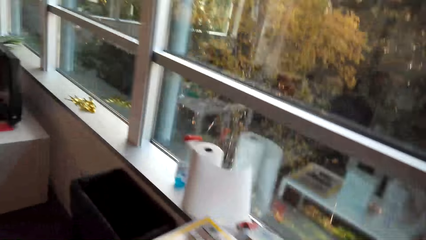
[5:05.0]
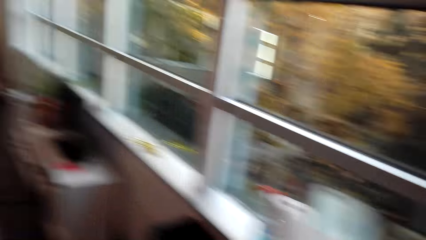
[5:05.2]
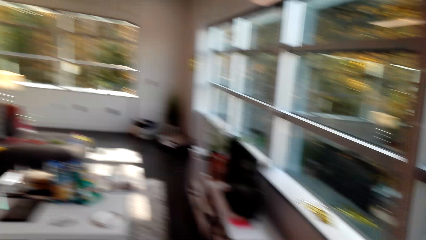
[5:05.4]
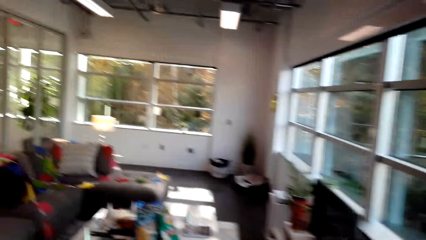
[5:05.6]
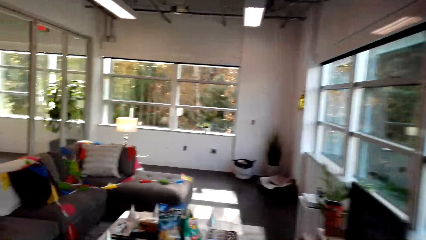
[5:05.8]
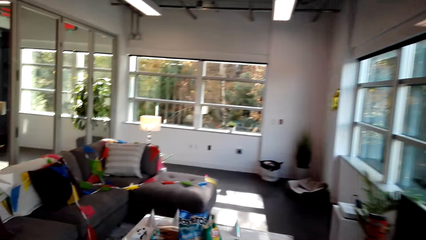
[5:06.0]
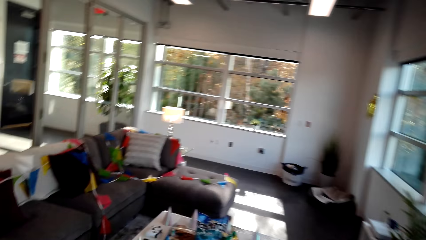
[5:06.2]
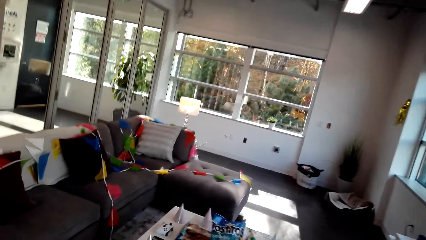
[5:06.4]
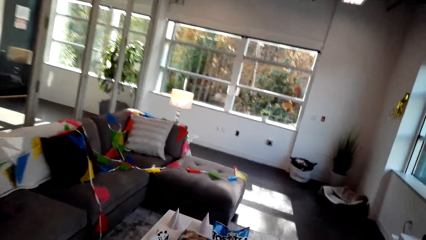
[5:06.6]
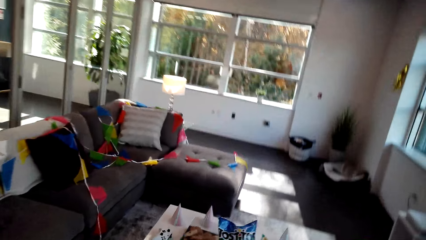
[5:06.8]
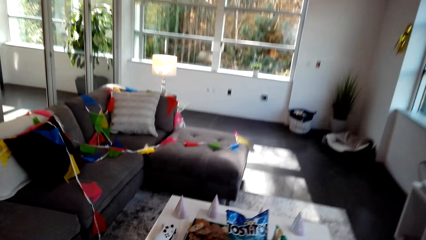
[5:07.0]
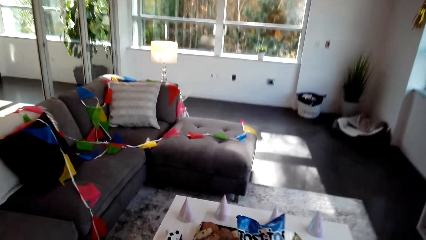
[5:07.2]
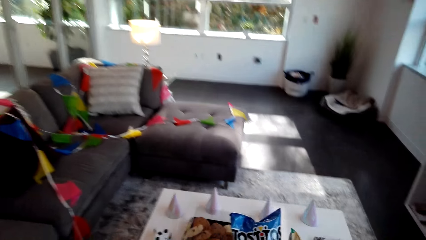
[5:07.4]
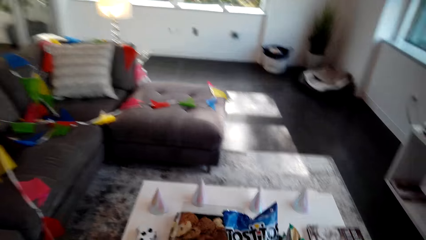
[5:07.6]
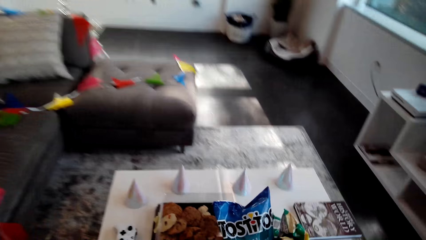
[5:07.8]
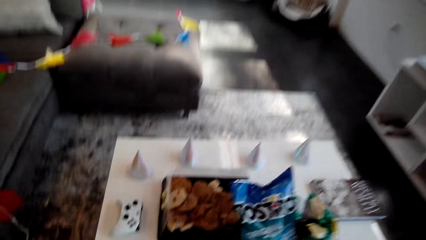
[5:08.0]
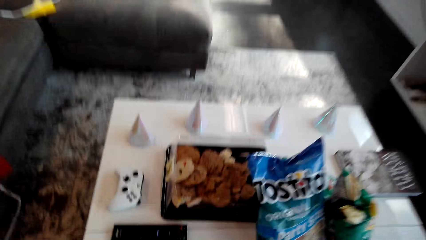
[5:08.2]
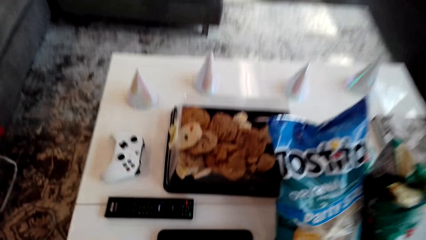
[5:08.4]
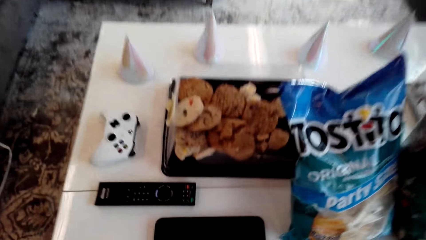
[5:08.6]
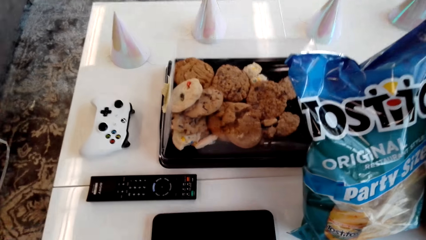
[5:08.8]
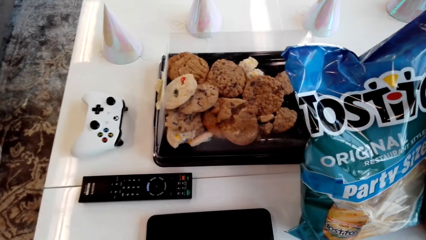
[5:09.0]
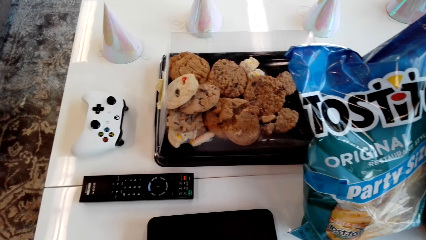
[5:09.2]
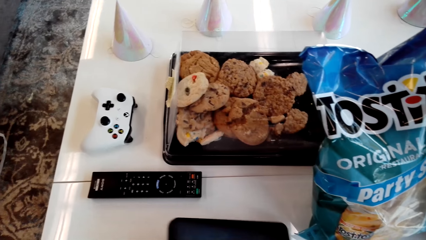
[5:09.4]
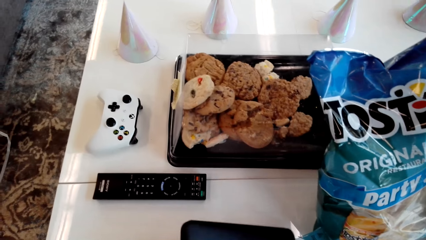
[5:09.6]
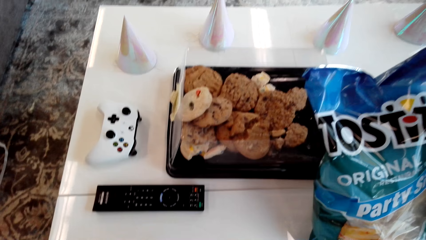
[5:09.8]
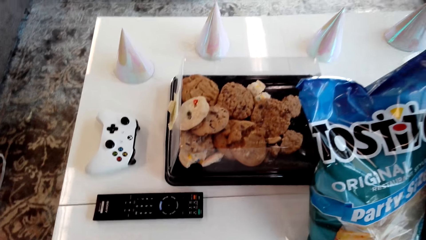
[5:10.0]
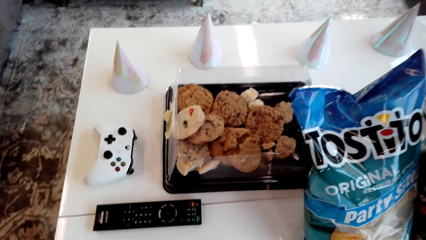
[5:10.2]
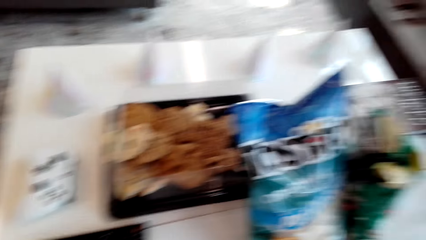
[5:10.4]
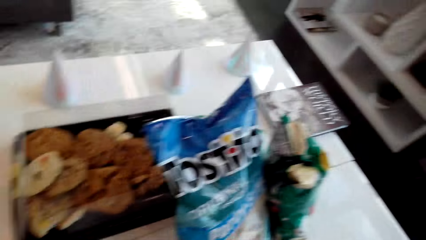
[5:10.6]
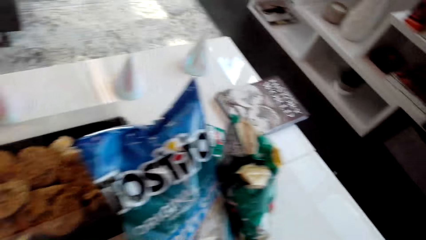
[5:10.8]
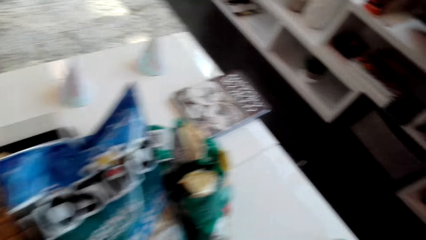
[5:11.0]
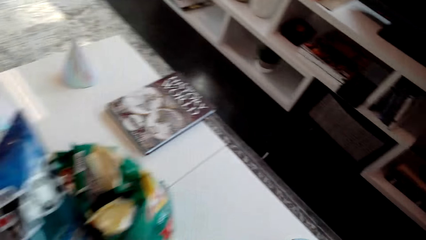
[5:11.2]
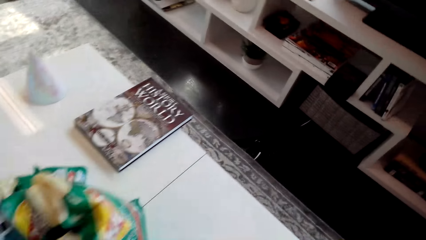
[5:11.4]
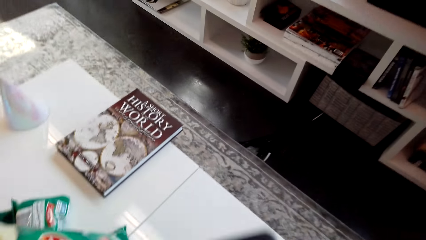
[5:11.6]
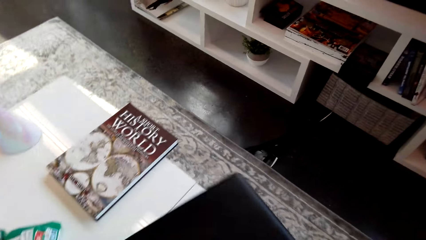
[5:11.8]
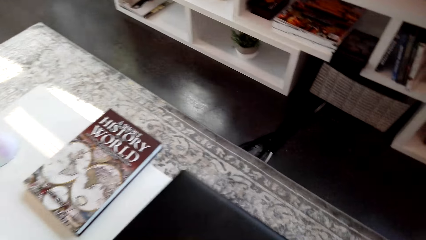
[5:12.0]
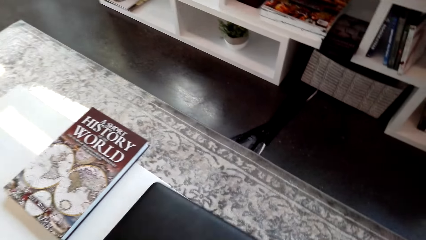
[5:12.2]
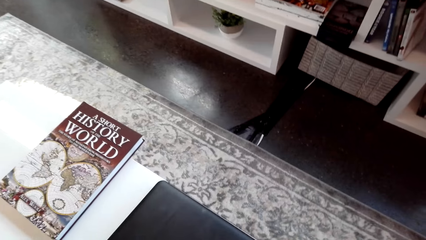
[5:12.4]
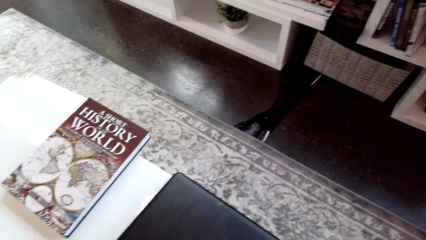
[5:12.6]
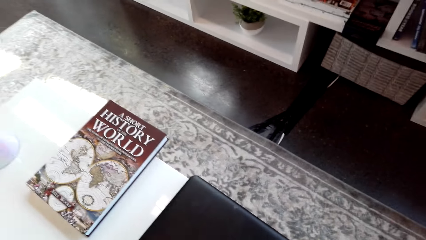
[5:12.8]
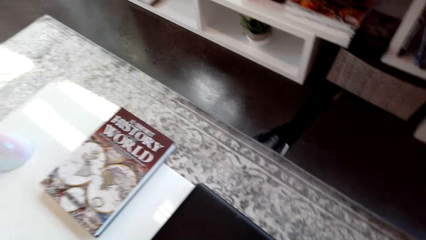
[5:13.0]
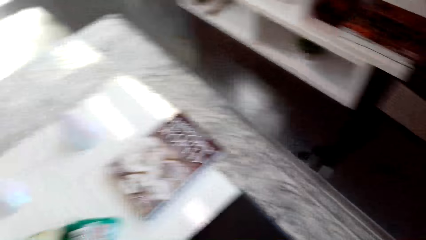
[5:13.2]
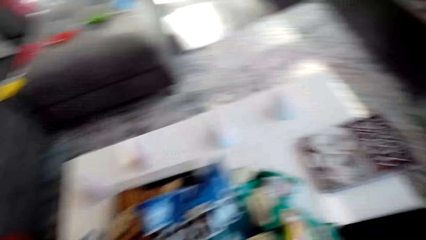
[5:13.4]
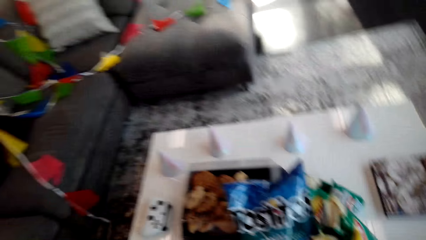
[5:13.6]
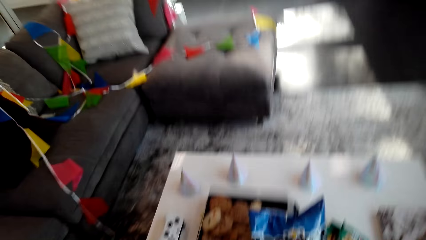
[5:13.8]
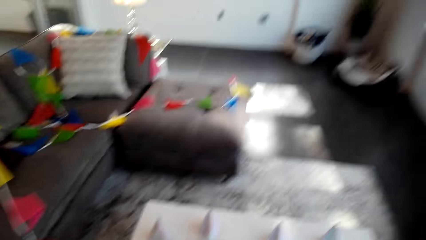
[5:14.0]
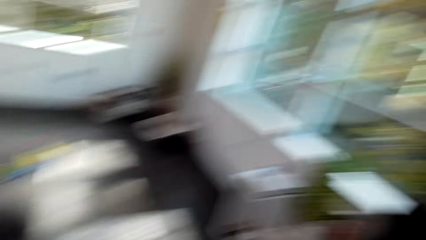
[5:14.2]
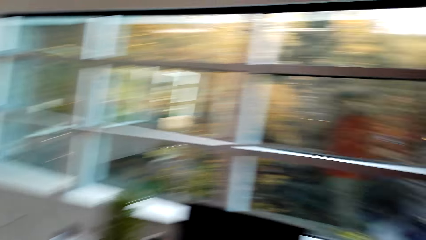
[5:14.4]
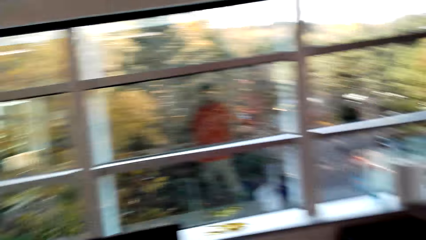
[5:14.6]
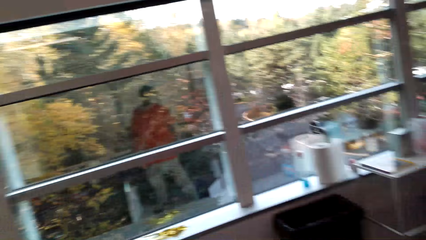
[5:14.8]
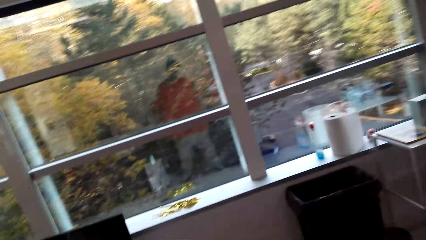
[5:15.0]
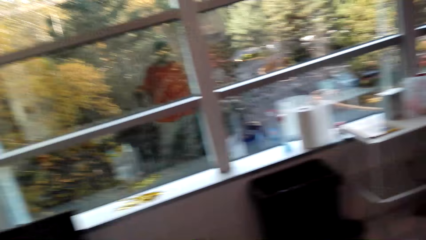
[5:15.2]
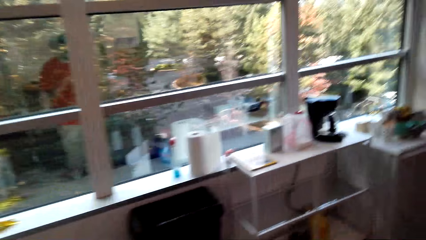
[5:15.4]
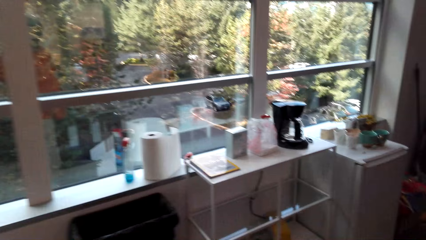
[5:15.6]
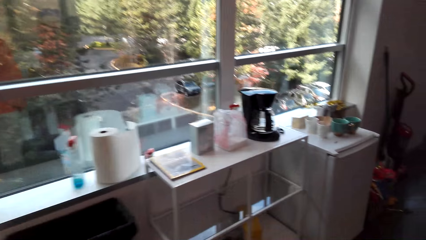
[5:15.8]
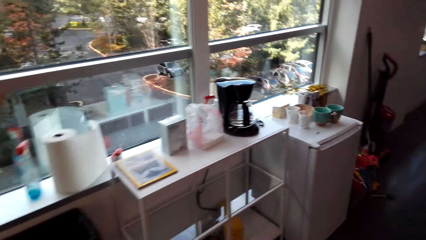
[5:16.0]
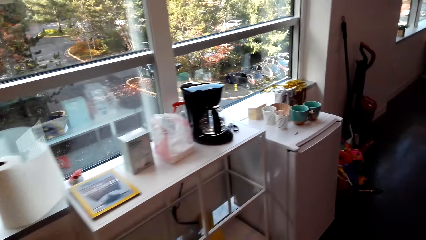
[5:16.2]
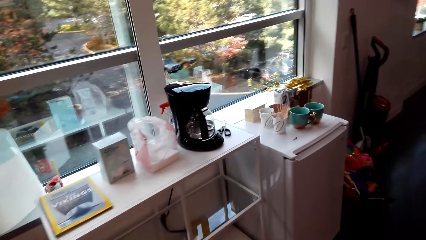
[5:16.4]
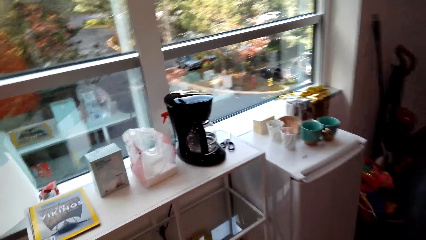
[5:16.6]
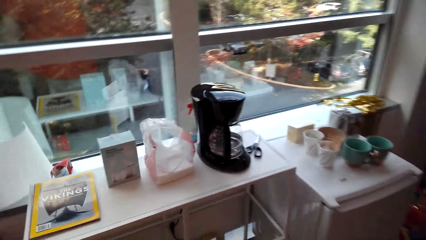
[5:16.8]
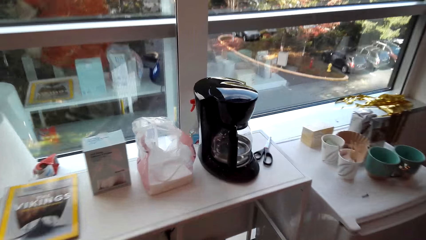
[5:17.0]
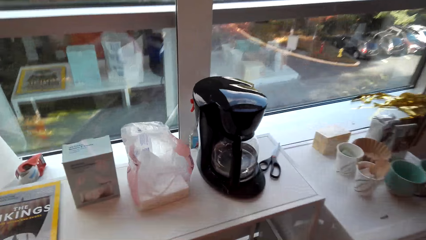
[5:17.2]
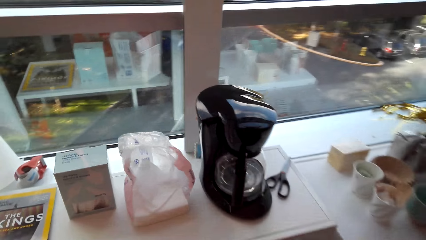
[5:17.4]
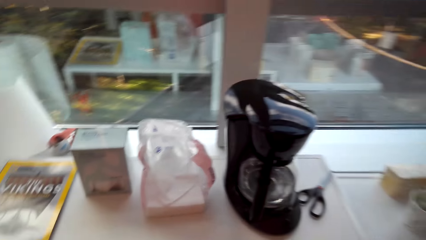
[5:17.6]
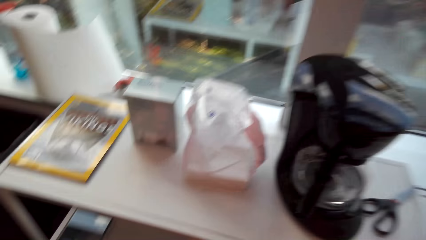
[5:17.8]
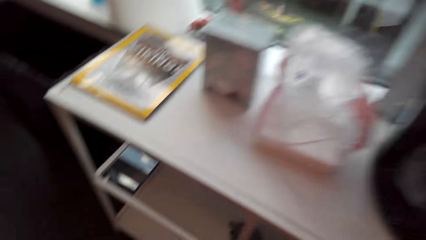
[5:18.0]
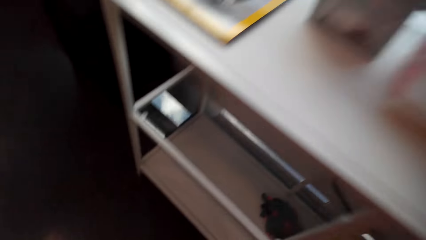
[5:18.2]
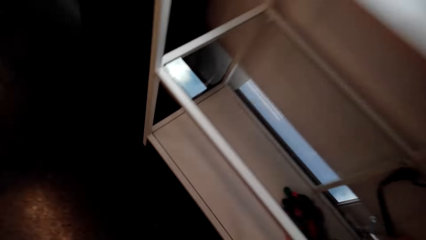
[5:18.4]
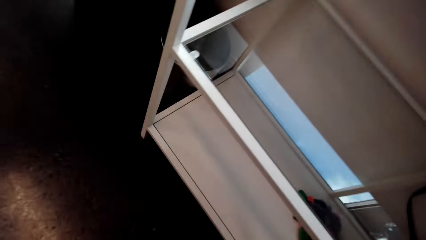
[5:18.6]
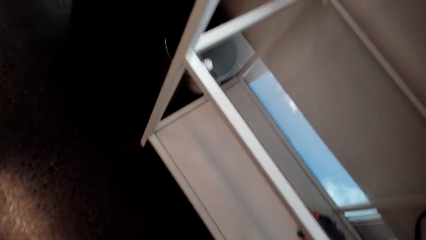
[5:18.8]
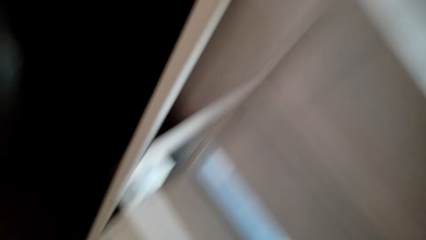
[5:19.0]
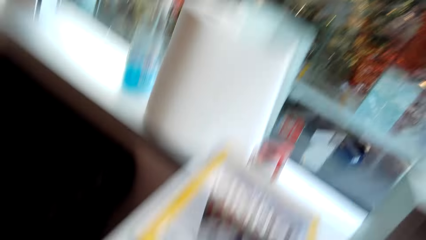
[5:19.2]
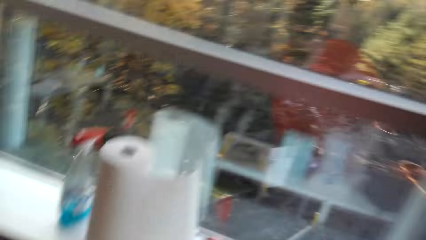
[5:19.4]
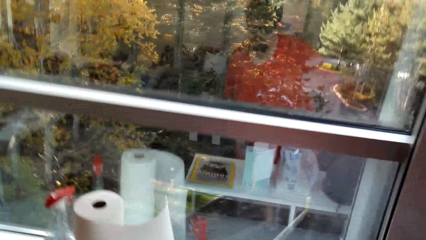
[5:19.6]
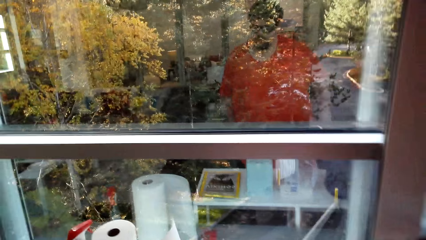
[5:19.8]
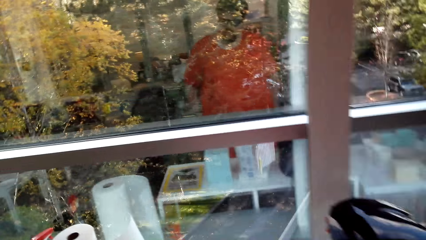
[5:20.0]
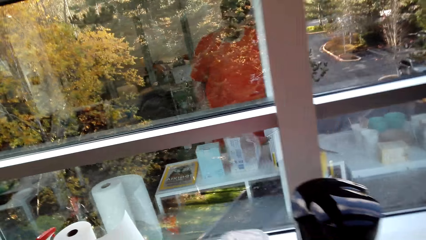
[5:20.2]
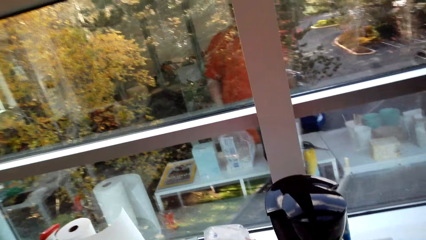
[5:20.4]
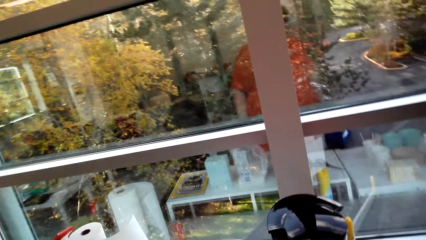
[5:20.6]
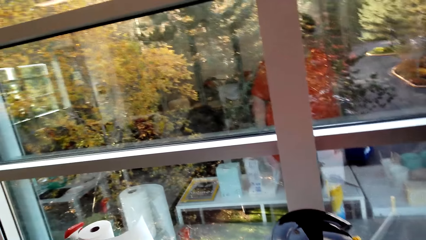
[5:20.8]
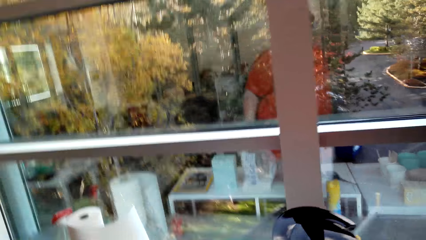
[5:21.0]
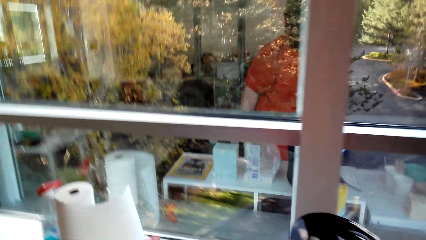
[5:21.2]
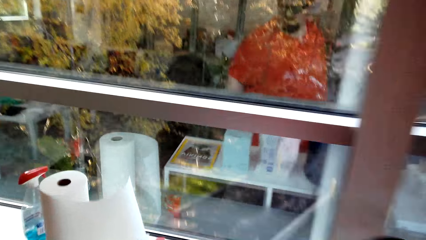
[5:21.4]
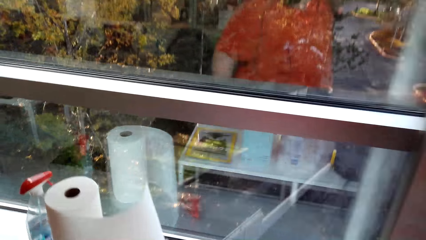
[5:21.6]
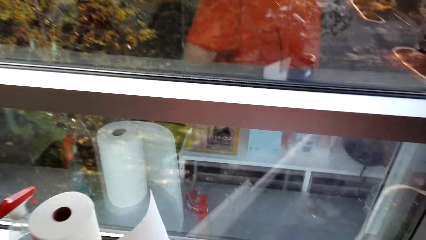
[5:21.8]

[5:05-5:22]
The camera wearer walks around the house. They move a laptop on the table. They walk around the house.
